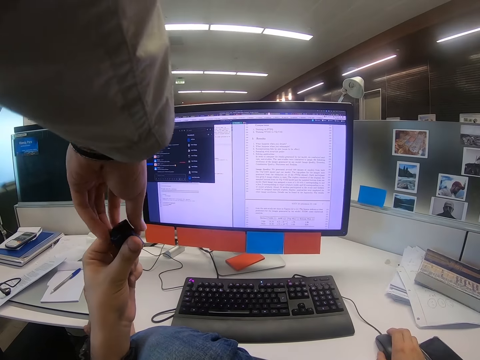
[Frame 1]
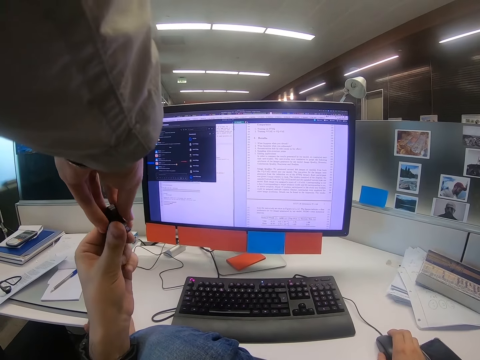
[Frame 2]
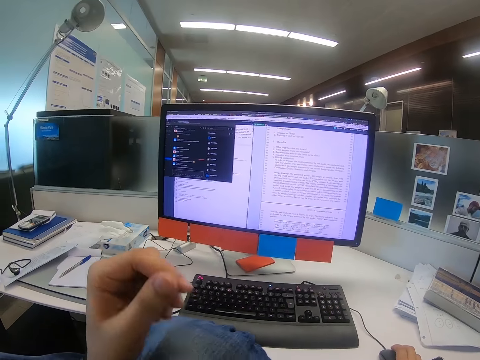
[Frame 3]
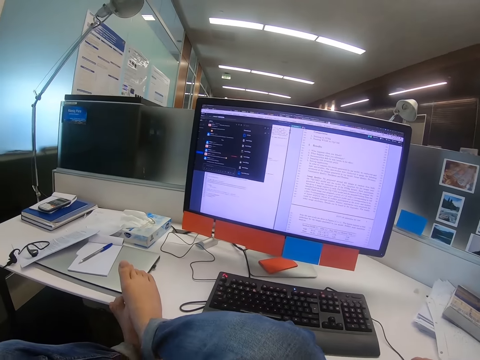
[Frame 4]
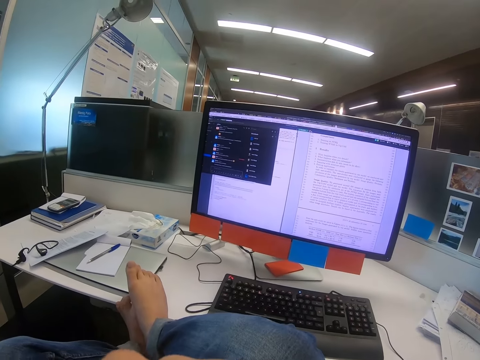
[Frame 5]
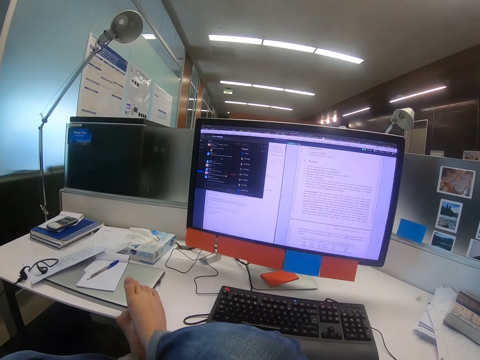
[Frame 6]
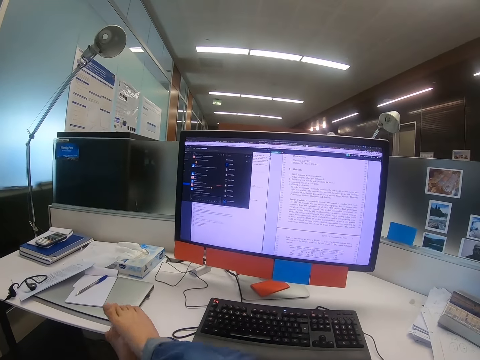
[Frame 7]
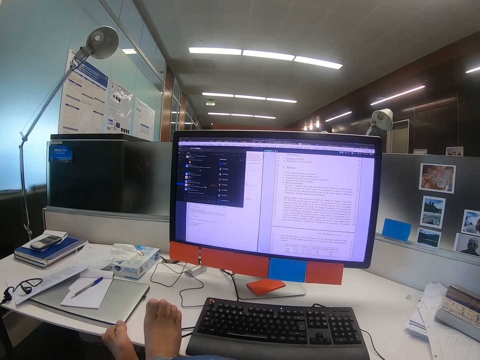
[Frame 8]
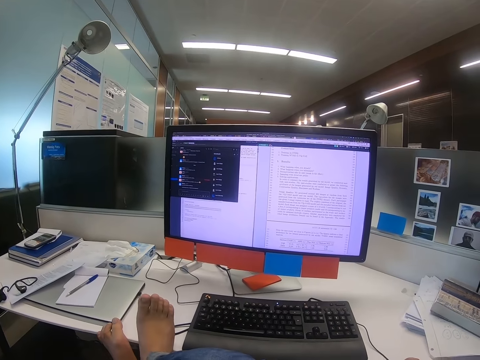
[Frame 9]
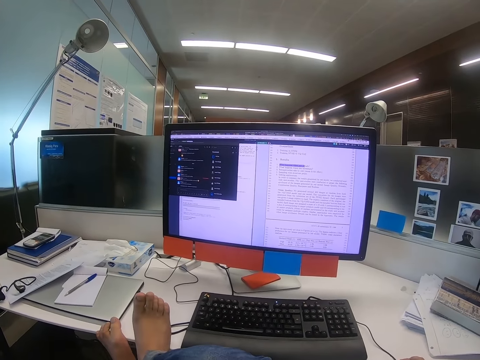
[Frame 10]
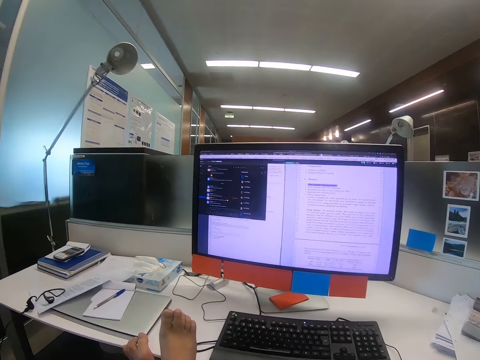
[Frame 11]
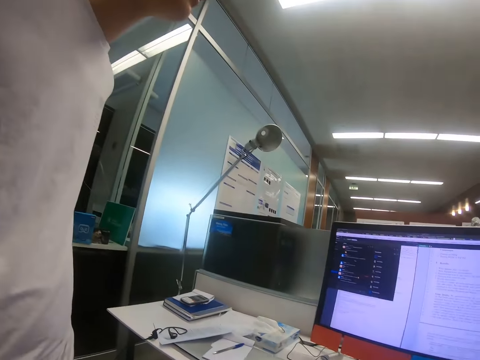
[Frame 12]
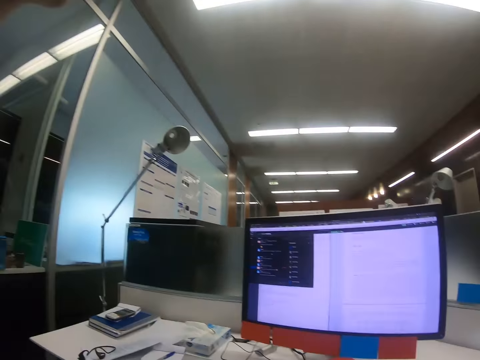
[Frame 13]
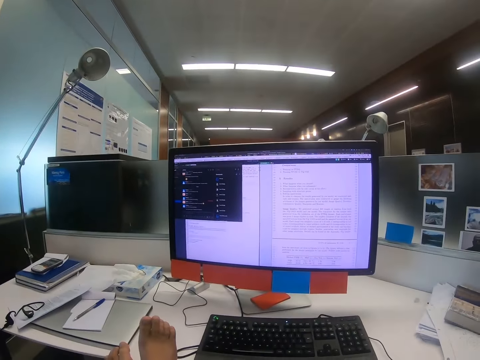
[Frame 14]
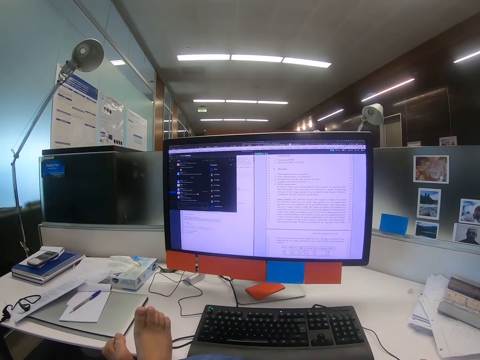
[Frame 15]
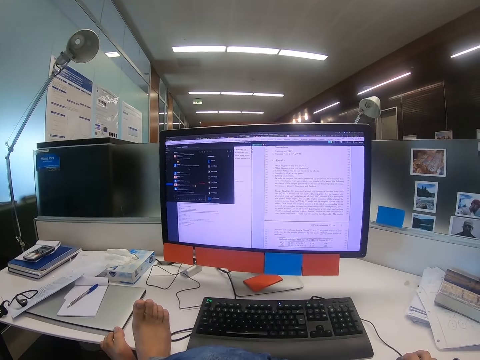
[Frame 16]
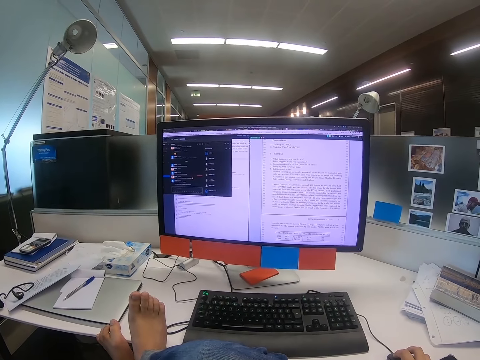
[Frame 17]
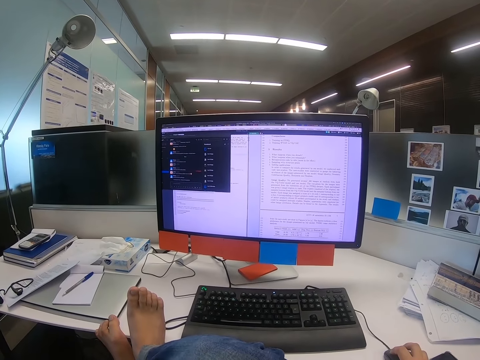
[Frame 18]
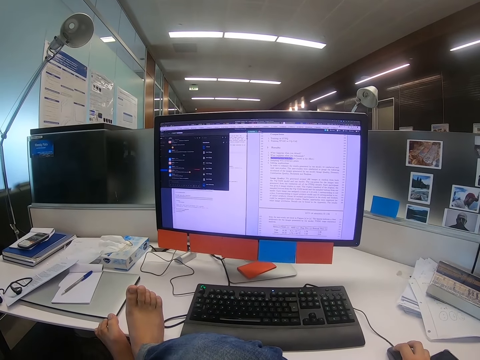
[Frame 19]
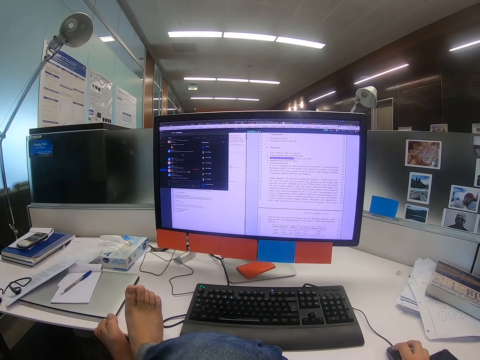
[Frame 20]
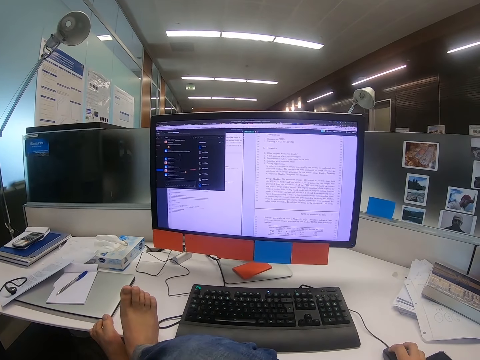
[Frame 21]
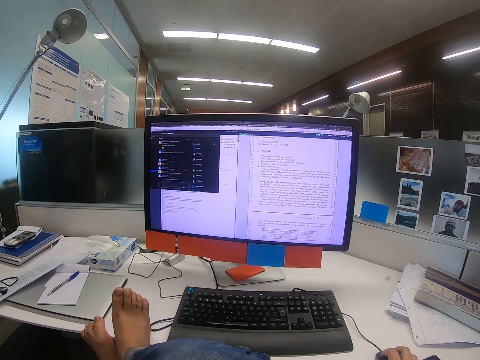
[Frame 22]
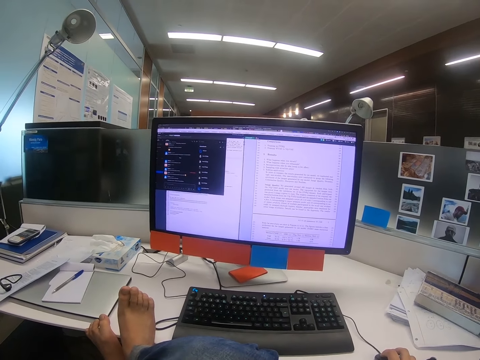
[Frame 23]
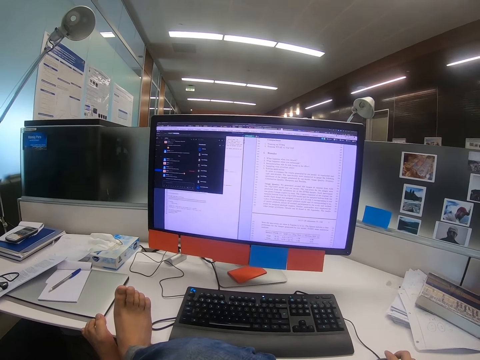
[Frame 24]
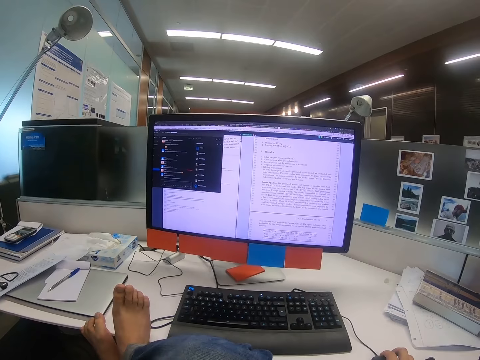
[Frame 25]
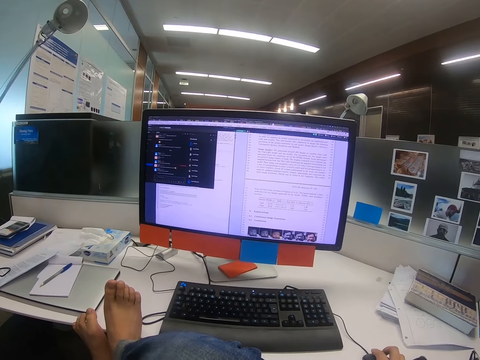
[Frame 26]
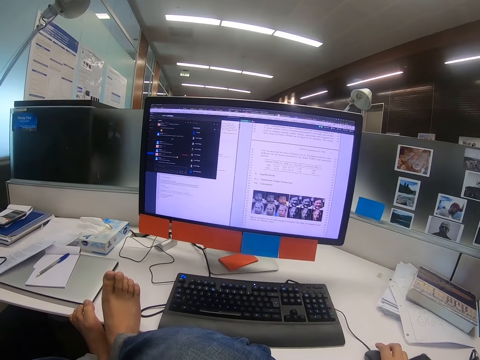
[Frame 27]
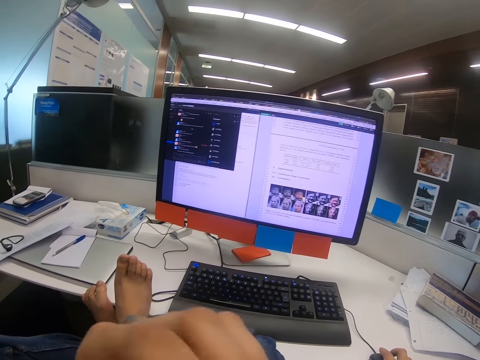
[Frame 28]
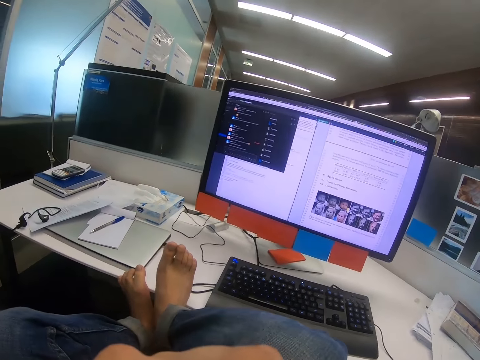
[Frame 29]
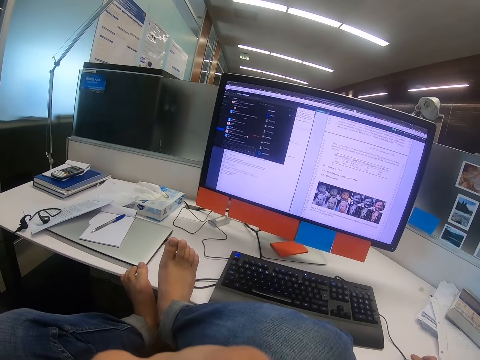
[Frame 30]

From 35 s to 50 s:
A man takes the battery from the camera wearer. The camera wearer moves his left hand. He moves his right leg. He looks at the man. He operates the computer.

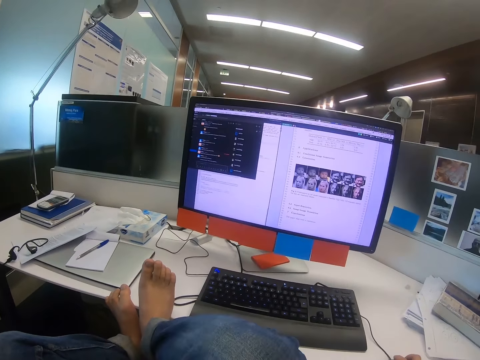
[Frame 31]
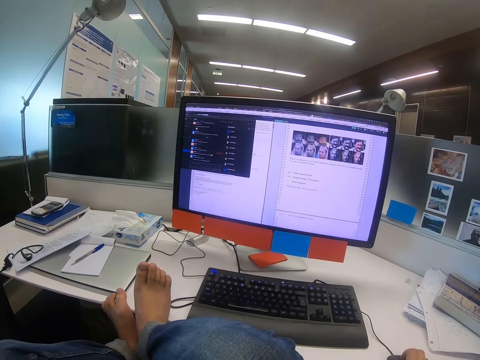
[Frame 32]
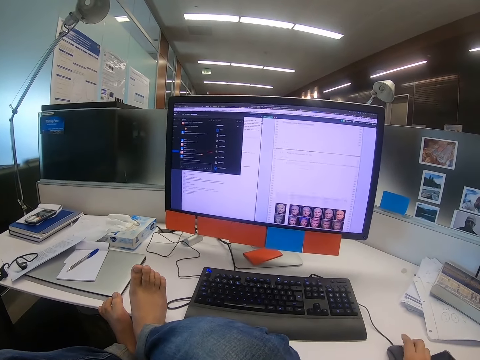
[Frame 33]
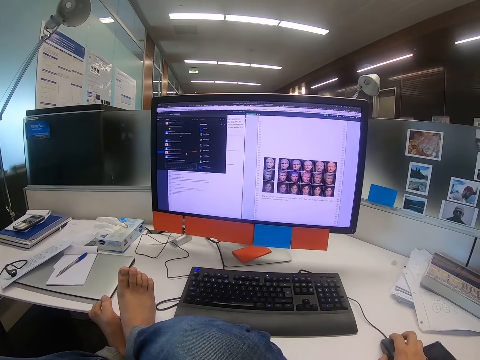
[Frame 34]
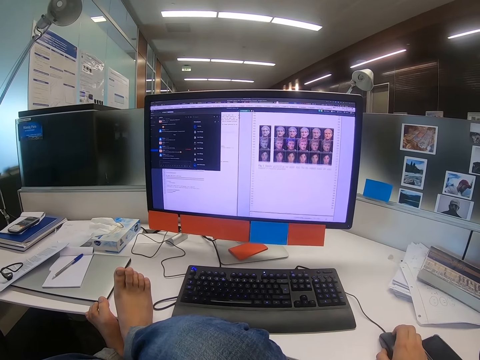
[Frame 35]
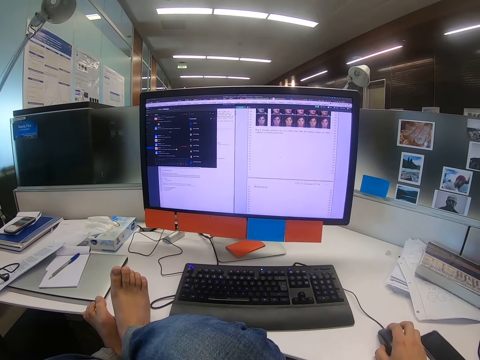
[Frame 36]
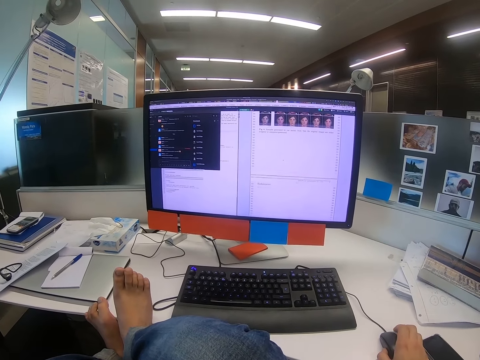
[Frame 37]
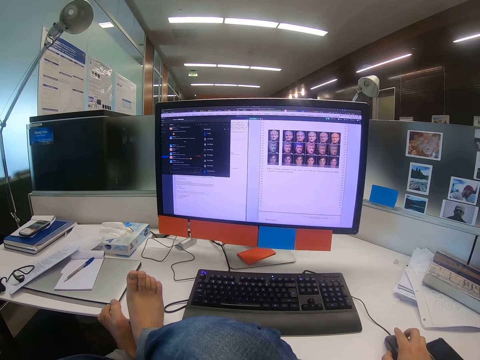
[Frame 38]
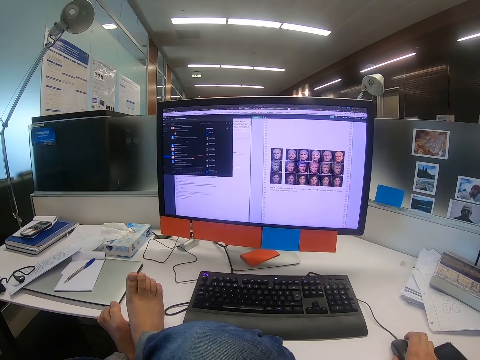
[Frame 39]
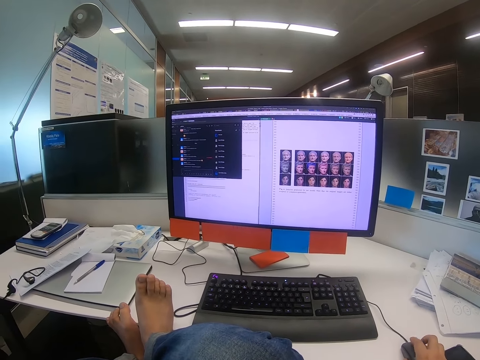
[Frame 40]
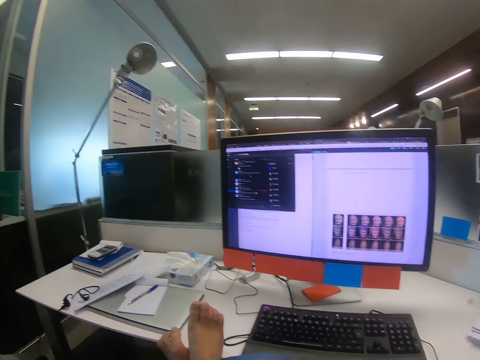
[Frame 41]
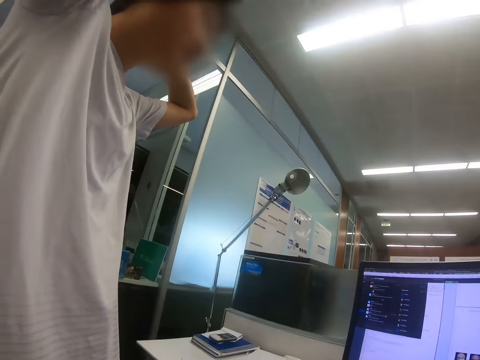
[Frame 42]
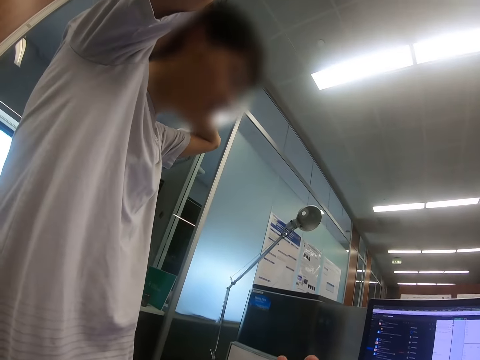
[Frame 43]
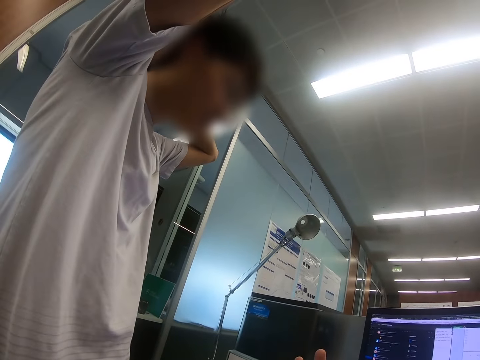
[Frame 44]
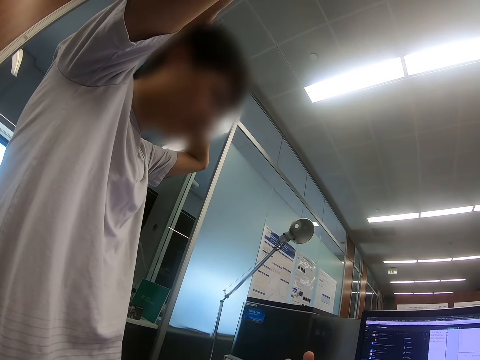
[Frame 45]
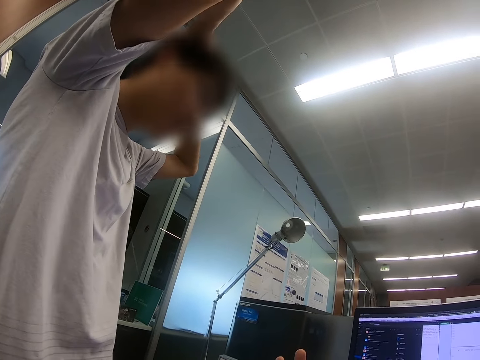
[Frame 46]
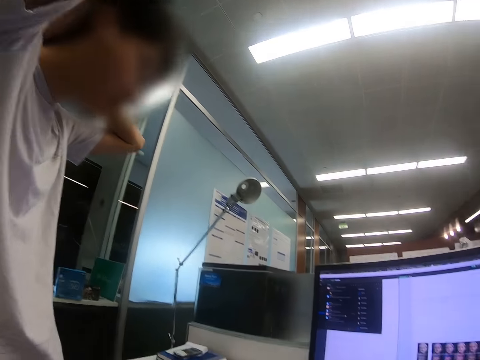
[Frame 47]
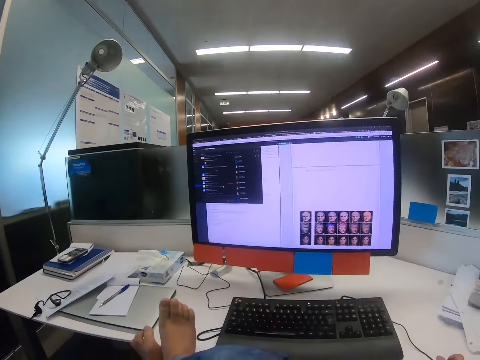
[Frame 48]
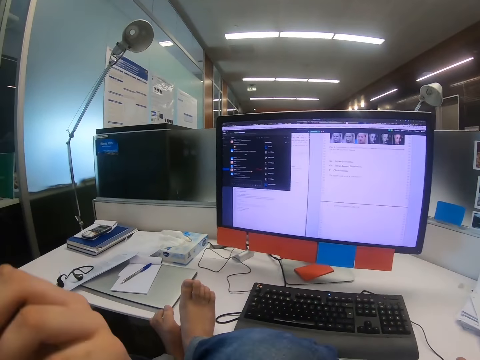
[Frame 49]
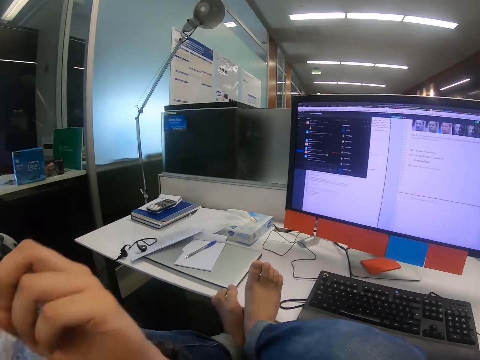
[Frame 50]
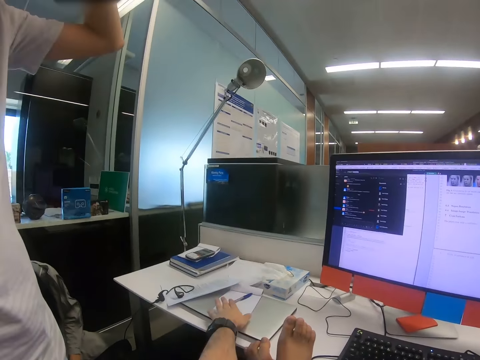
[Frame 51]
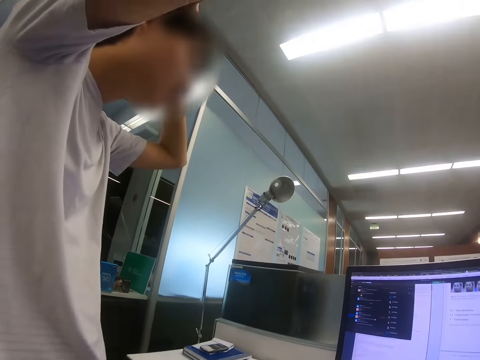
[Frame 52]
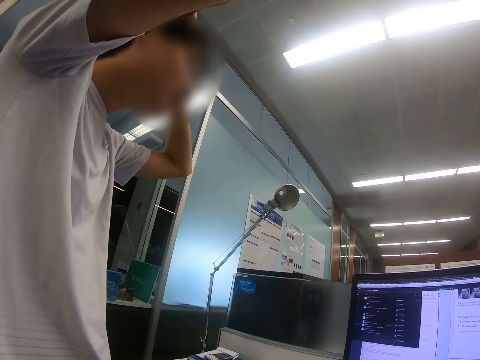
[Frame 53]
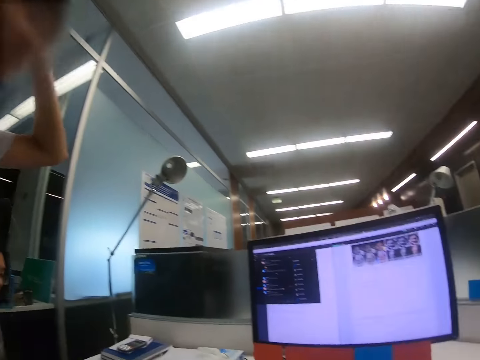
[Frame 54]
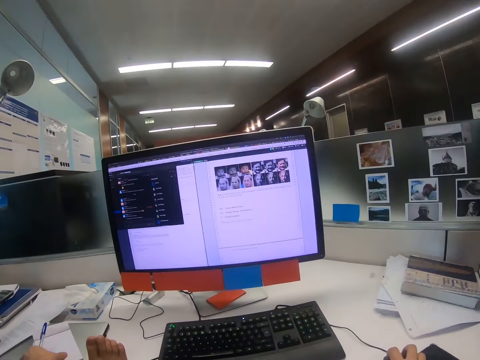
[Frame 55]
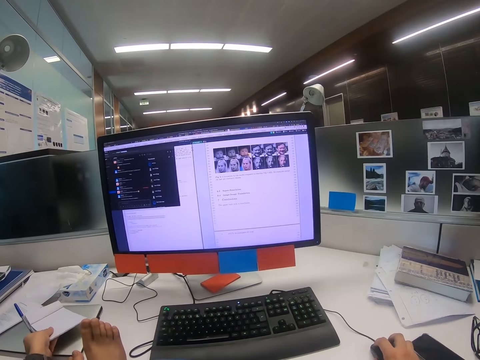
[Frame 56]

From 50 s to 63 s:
The camera wearer scrolls the scroll wheel with the right hand. He looks at a man. The man converses with the camera wearer. The camera wearer looks at the computer. He moves his left hand. He touches a paper on the table with his left hand.
